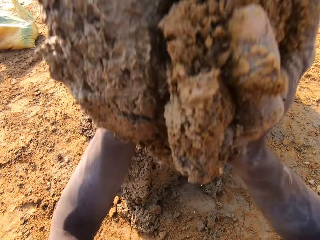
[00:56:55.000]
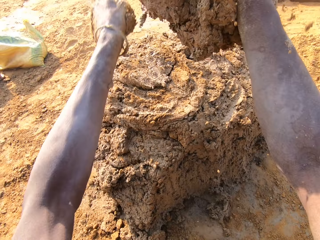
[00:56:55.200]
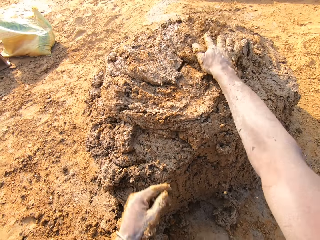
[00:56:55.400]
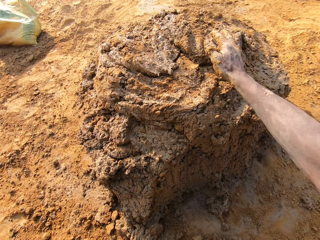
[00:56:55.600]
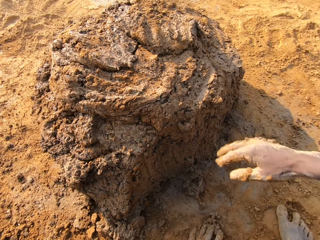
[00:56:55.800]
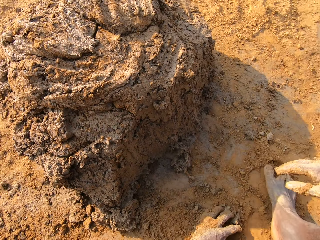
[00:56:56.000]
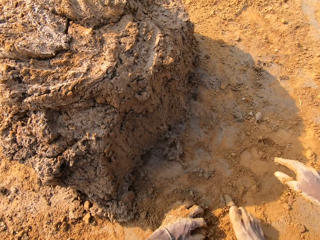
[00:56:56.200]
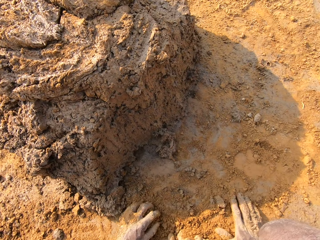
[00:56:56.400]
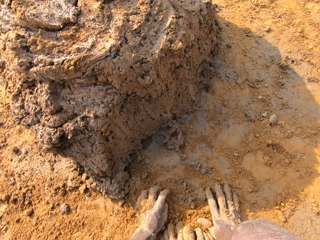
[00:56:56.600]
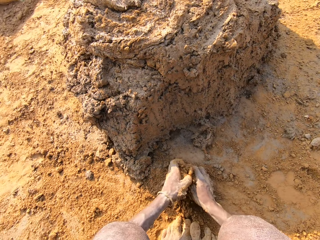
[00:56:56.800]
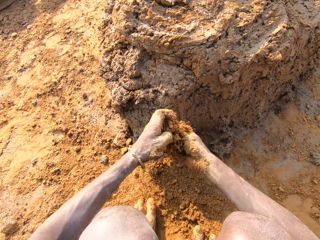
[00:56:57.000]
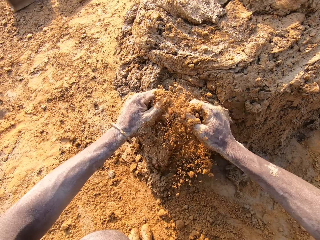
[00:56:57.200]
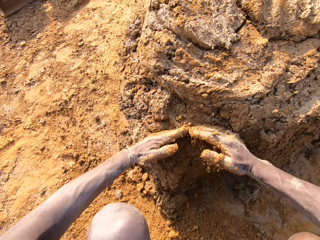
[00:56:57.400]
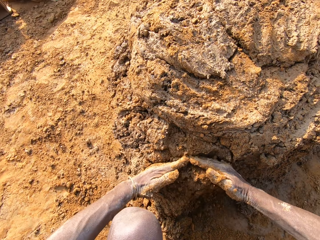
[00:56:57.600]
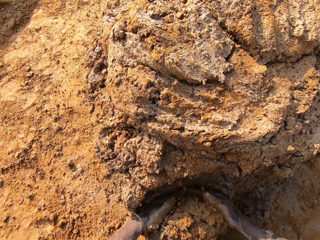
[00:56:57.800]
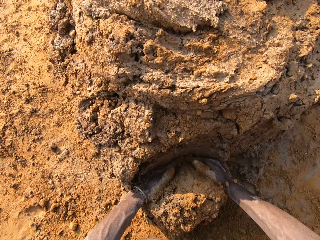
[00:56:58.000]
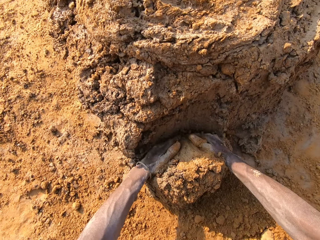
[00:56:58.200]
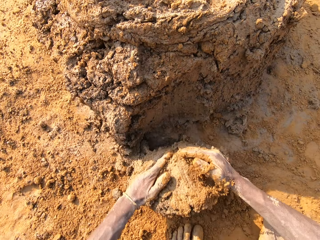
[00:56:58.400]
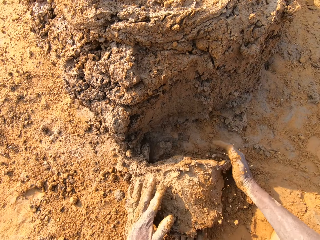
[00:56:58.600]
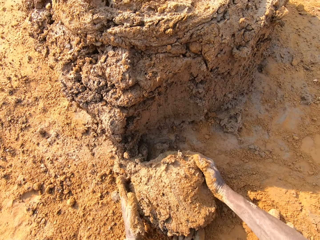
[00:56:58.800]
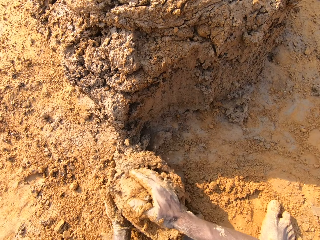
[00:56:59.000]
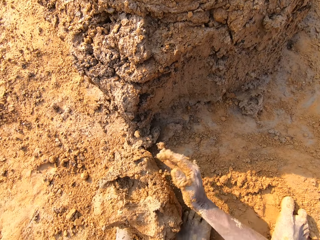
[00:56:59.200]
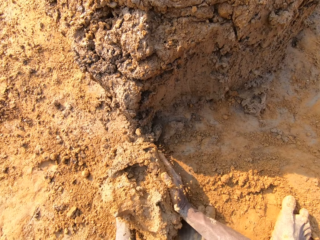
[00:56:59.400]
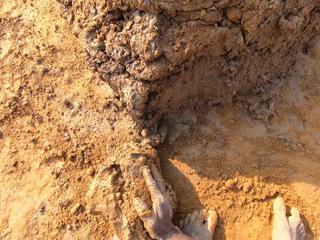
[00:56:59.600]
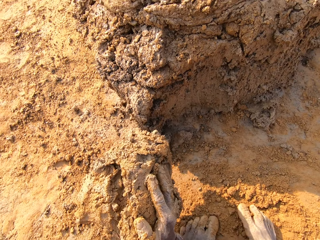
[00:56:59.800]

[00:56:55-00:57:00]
The camera wearer throws the mortar or mud on the pile of mortar. He rubs his hands on clay and picks soil with his hands. He cuts the mud with his hands. He scoops the mortar from the pile of mortar on the ground.

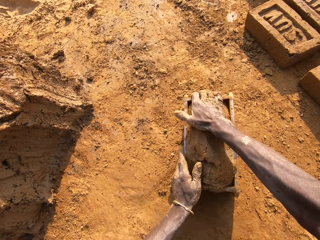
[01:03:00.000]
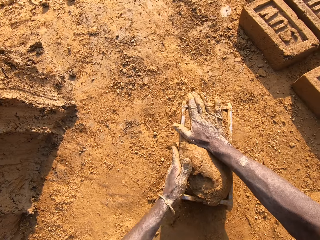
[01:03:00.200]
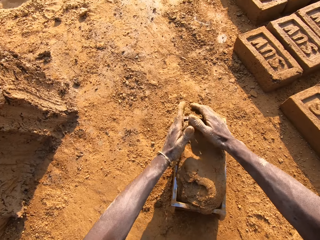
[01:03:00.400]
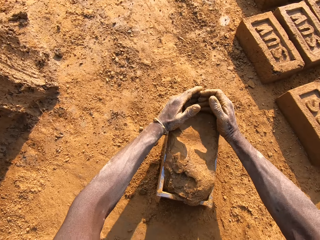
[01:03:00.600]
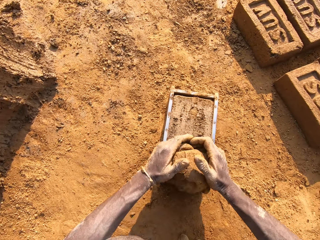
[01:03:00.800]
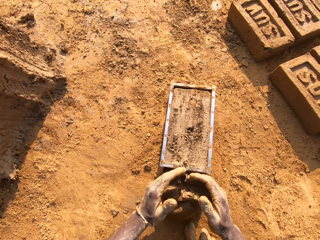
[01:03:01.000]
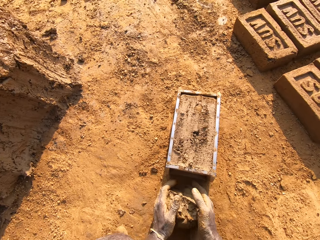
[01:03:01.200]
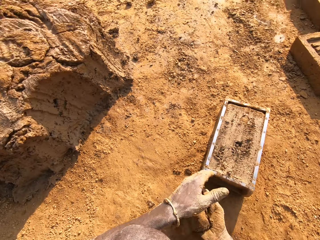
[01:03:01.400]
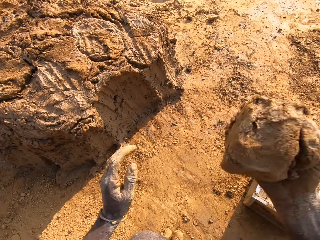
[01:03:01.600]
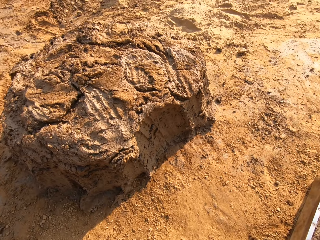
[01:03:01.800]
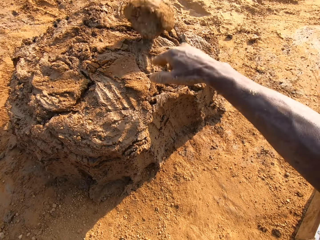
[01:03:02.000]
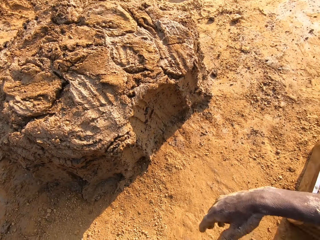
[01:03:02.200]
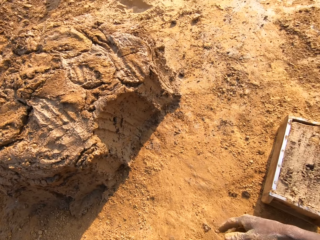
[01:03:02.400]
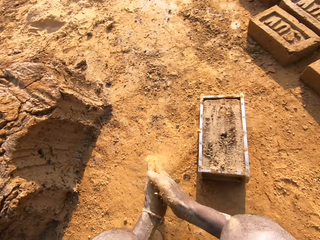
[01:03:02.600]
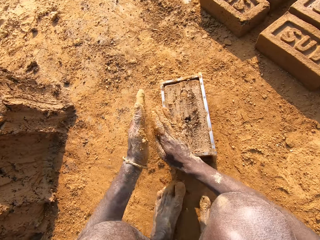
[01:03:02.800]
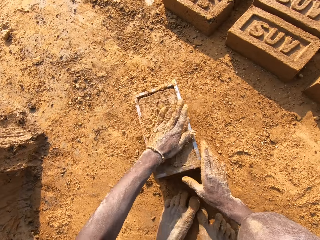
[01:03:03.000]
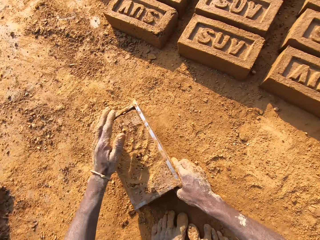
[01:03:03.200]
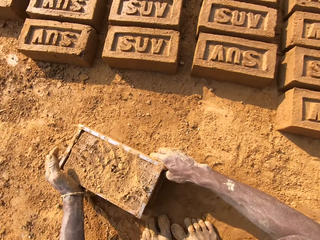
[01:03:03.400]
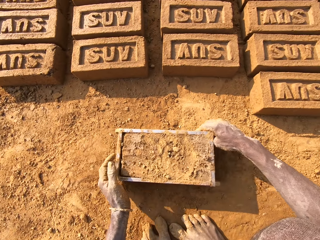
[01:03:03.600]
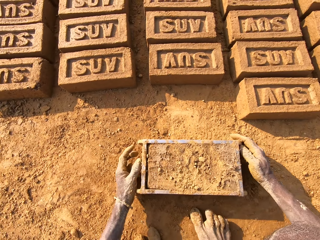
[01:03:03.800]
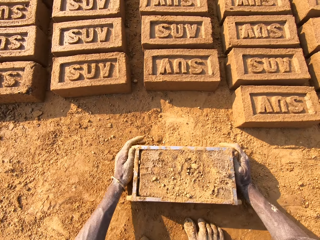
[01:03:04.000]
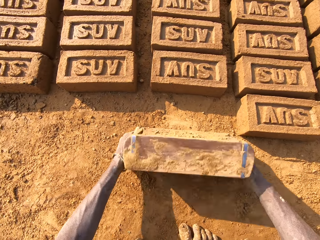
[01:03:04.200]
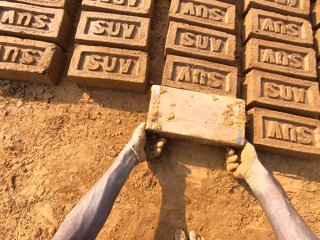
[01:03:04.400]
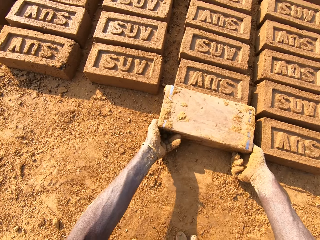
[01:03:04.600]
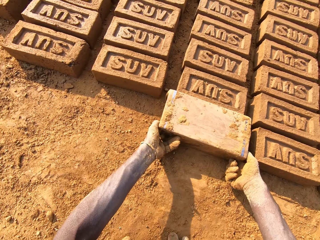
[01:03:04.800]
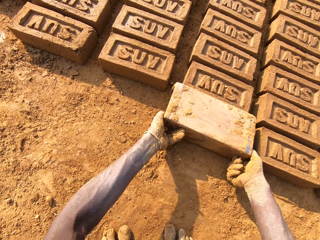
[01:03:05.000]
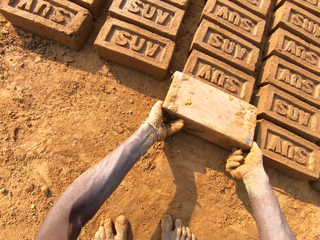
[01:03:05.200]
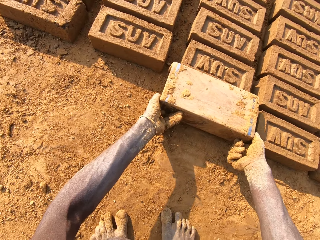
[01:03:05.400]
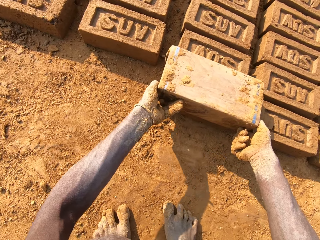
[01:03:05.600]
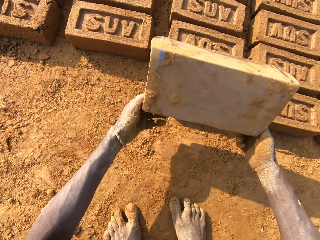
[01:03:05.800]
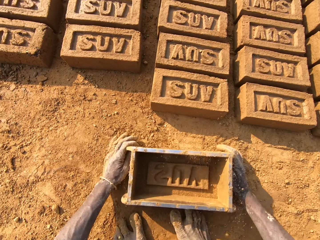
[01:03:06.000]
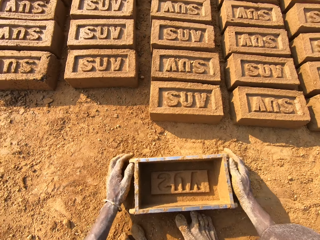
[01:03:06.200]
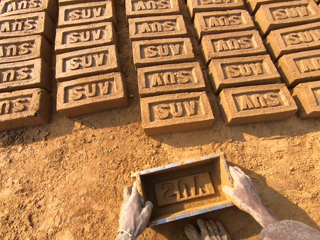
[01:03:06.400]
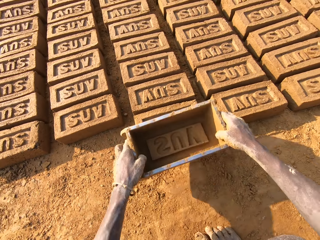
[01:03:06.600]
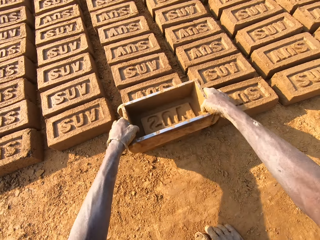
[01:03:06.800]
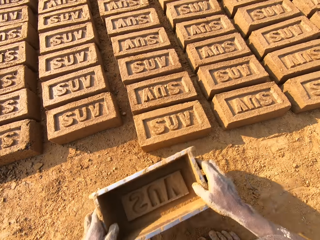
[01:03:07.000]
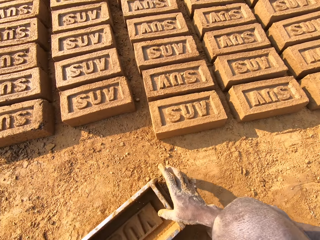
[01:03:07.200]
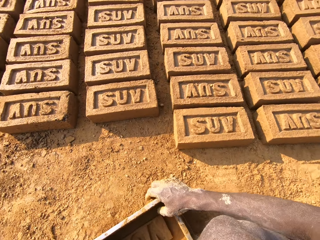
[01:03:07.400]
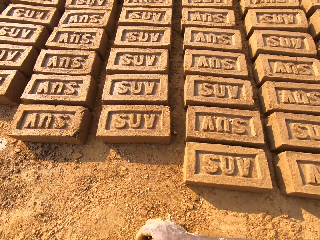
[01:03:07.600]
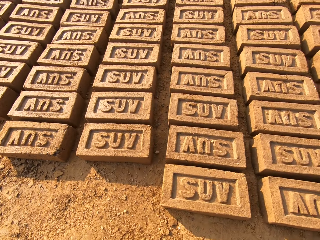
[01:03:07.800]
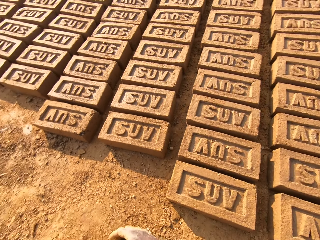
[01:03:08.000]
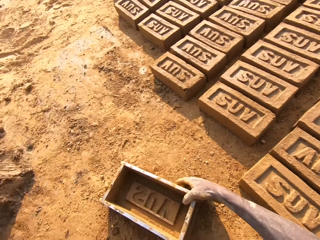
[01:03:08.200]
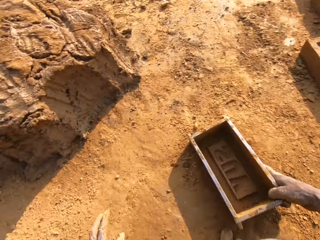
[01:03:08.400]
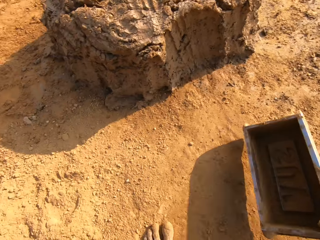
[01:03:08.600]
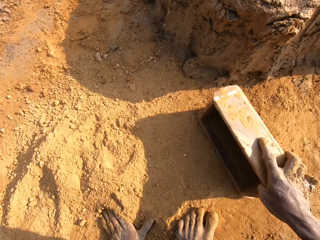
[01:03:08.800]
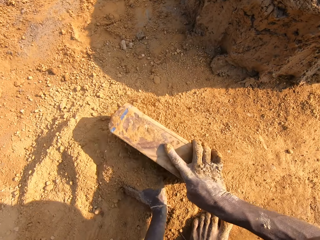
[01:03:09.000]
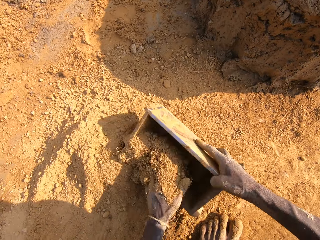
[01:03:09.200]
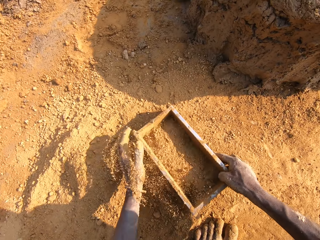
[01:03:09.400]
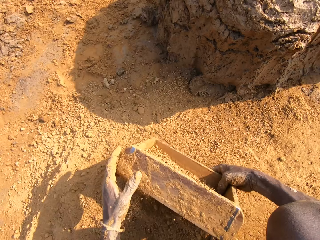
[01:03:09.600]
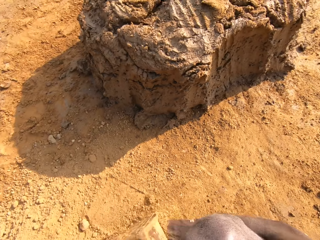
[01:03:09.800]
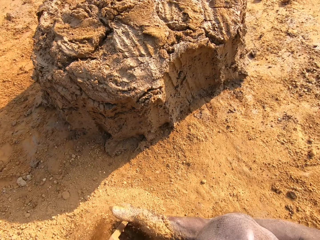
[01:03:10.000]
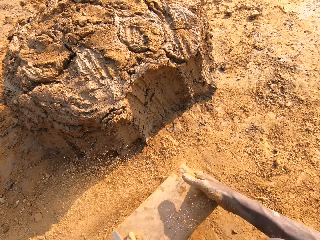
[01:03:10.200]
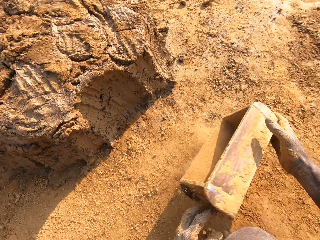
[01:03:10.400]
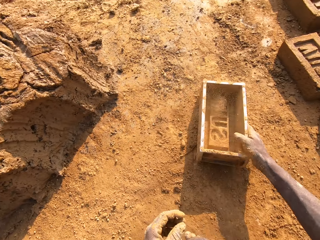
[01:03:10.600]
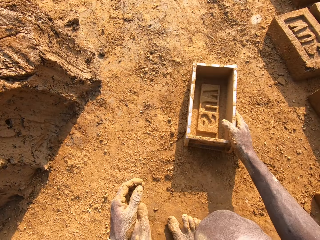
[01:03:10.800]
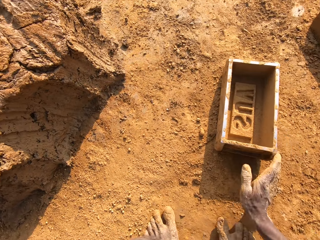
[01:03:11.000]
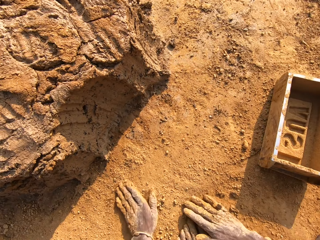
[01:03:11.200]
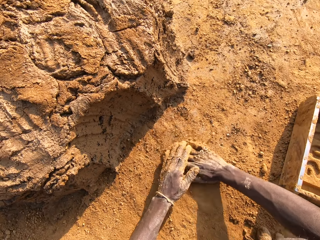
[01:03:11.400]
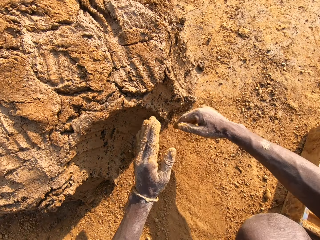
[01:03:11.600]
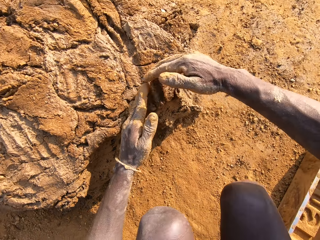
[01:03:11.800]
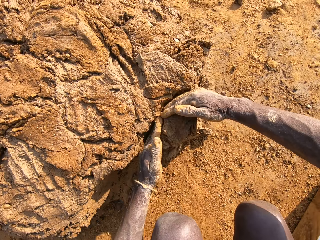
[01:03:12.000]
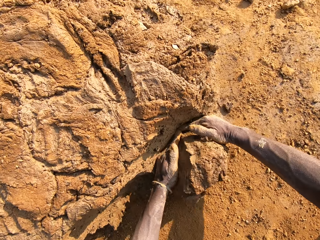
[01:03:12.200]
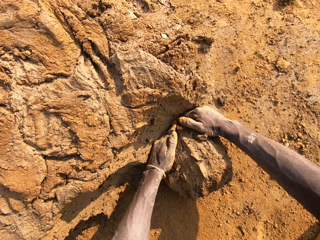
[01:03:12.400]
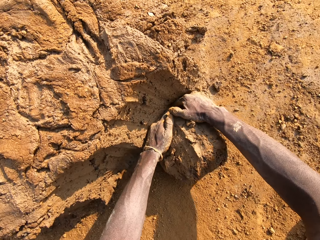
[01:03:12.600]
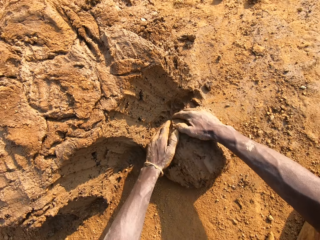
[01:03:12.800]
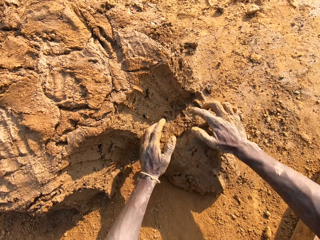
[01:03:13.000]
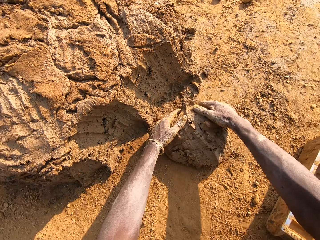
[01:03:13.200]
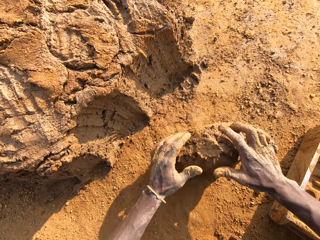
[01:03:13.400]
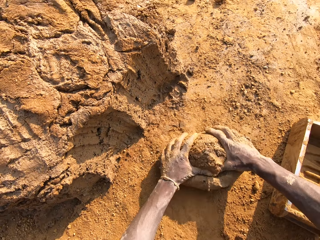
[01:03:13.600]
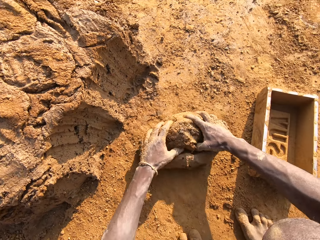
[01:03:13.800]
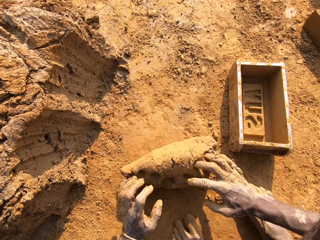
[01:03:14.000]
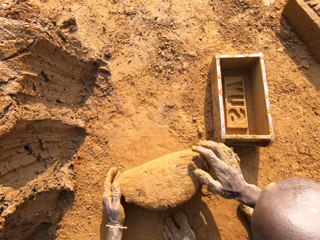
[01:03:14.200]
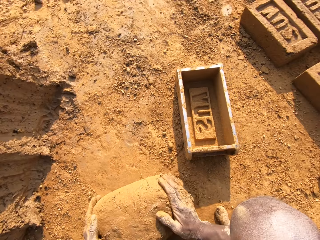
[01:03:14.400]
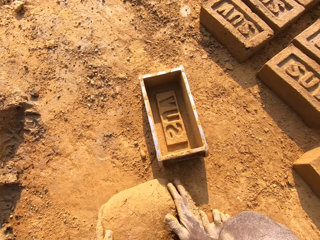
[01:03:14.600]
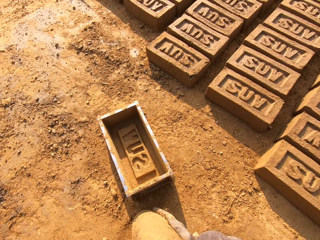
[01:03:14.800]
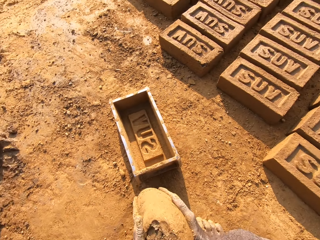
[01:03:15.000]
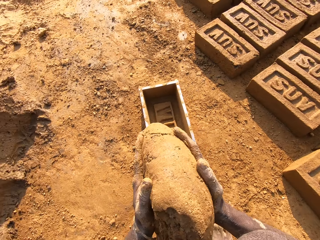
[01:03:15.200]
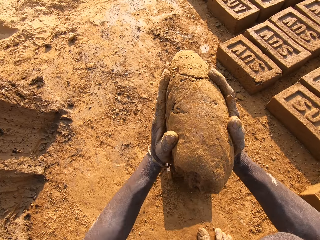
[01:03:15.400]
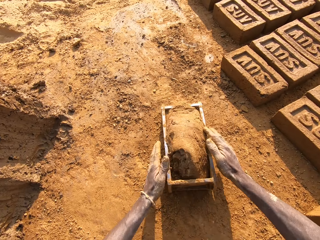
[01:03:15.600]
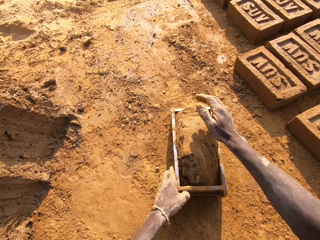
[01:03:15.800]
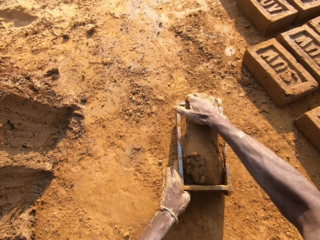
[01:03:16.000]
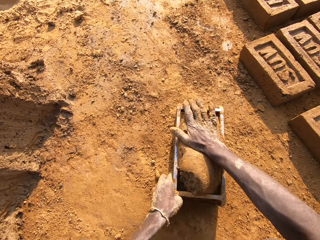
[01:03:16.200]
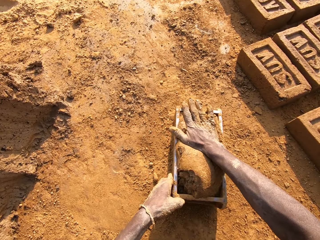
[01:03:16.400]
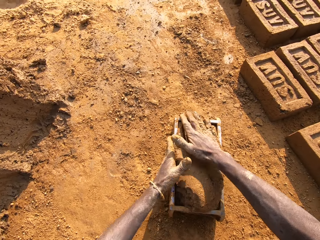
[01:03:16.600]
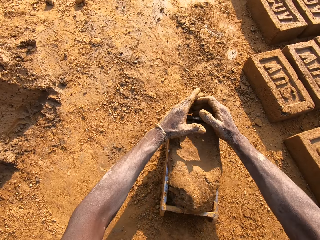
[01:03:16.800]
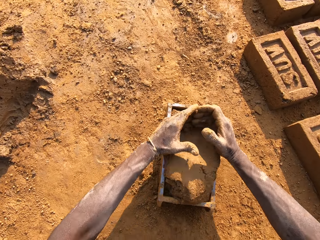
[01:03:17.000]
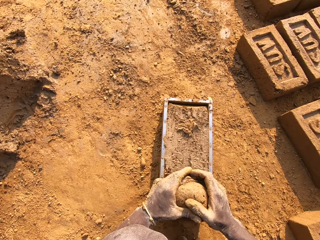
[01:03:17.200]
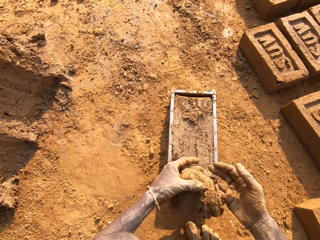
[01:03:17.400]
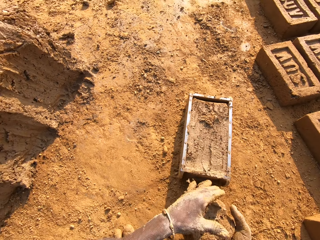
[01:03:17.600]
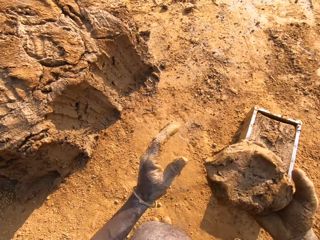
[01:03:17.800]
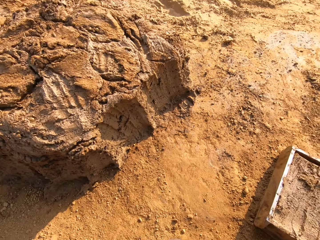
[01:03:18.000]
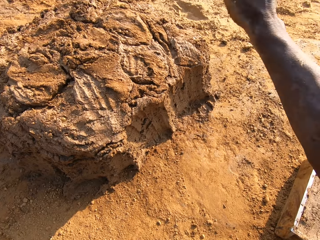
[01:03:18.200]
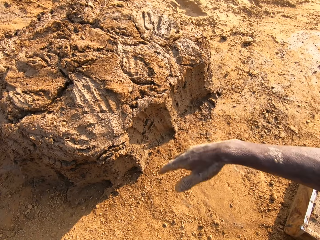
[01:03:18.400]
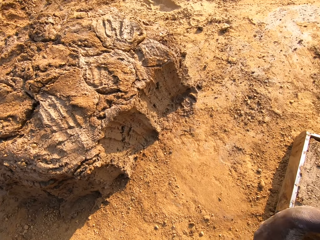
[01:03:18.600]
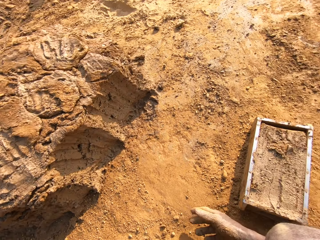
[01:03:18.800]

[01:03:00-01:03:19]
The camera wearer pats the clay or mud in the mould with his right hand. He hits the wooden brick mould against the ground. He cuts the mud with his hands and packs excess clay from the mould with both hands. He puts the mud on the ground and lifts the mud off the ground. He throws the excess clay on the clay pile. He rubs his hands against each other. He pats the clay in the brick mould with his left hand. He drags the brick mould with his right hand. He holds the wooden brick mould in his hands. He turns the brick mould over. He removes the brick mould from the clay. He drops the brick mould on the ground. He lifts the wooden brick mould off the ground and puts the wooden brick mould on the brick. He pulls the wooden brick mould off the brick and puts the wooden brick mould on the ground. He pulls the wooden brick mould and puts the wooden brick mould on the ground. He packs sand into the brick mould with his left hand. He turns the brick mould over. He empties the sand from the wooden brick mould. He drops the brick mould on the ground. He pulls his hand off the wooden brick mould. He rubs the ground with both hands. He cuts the mud with his hands and packs clay from the clay pile with both hands. He mixes the mud with sand. He presses the clay together with both hands. He lifts the mud off the ground. He throws the clay into the brick mould. He hits the wooden brick mould against the ground. He pats the clay in the mould with his right hand. He cuts the mud with his hands and packs excess clay from the mould with both hands. He holds the mud with both hands and pulls his hand off the mud. He throws the excess clay on the clay pile.
